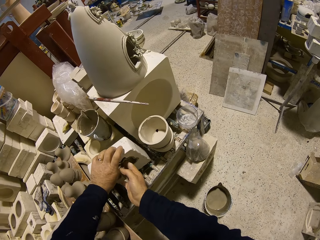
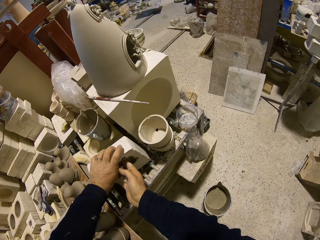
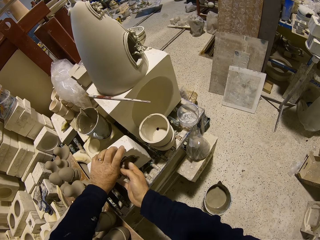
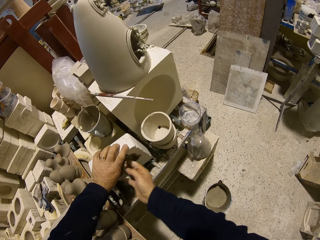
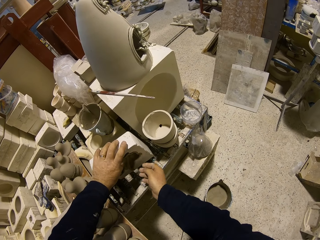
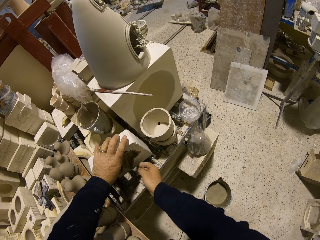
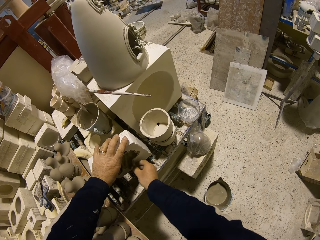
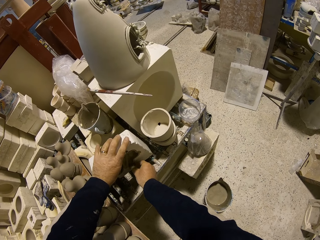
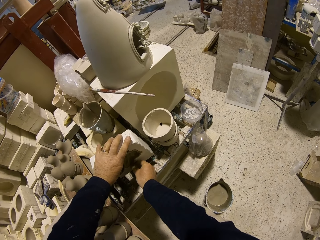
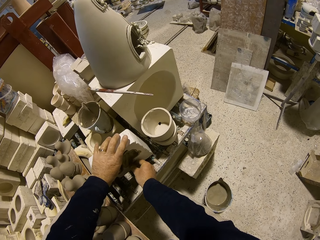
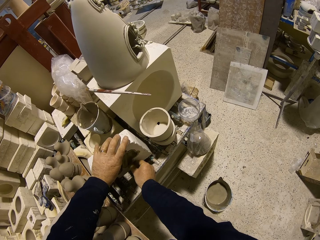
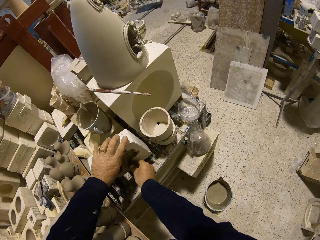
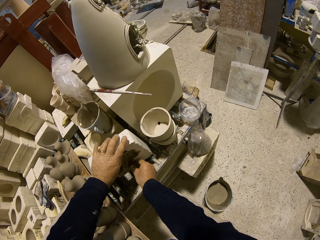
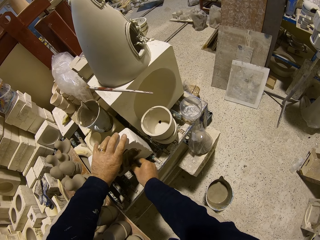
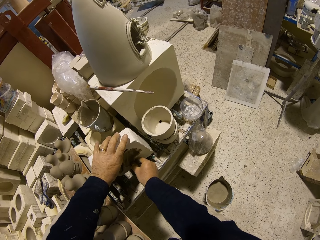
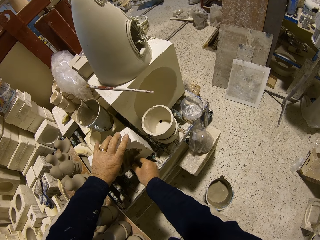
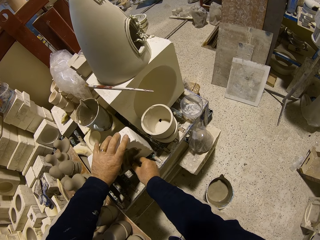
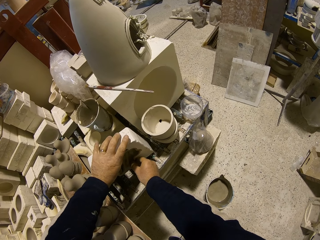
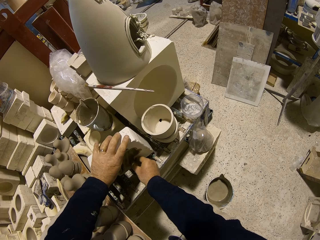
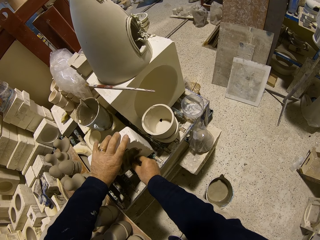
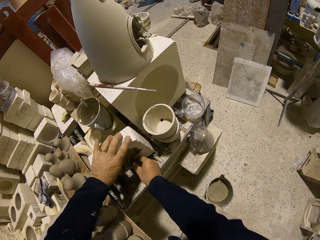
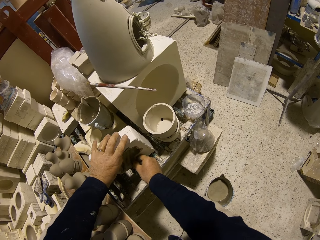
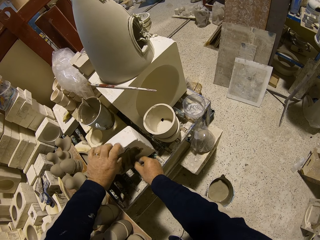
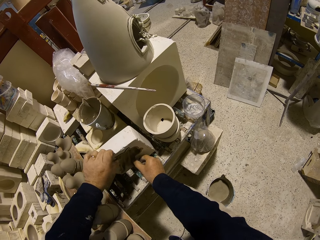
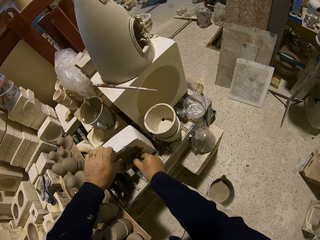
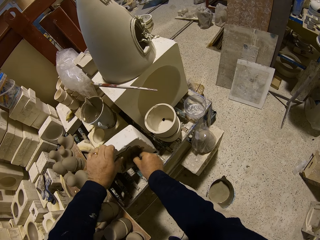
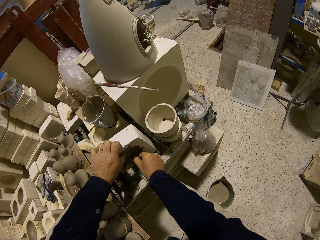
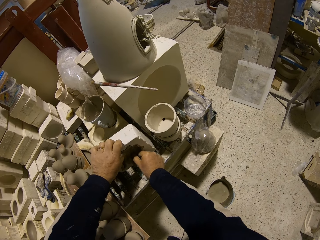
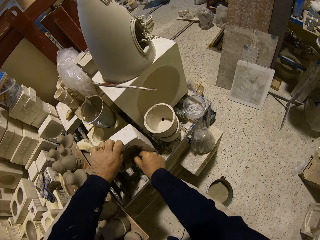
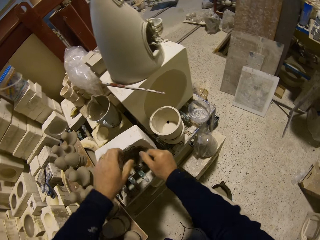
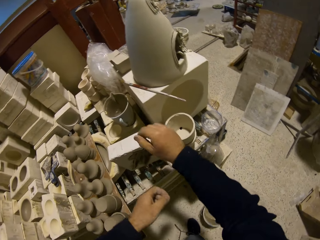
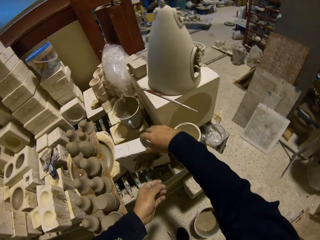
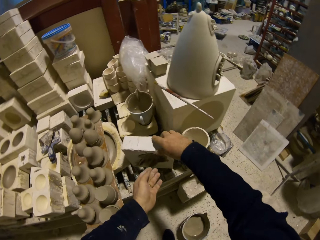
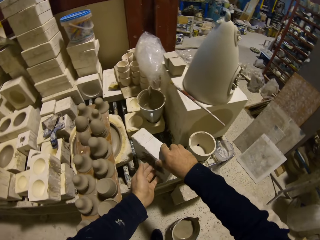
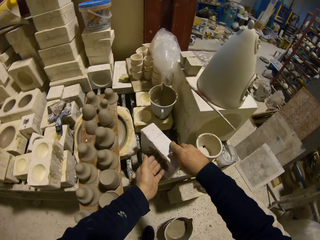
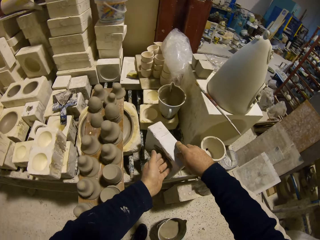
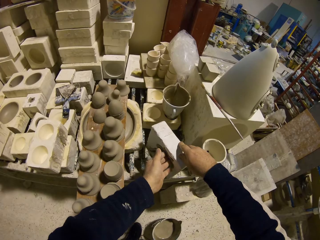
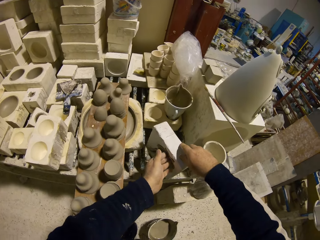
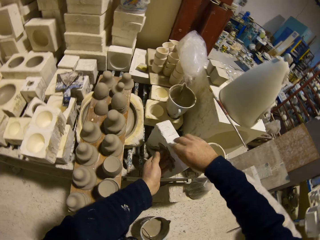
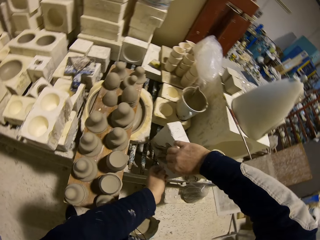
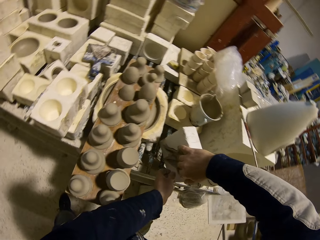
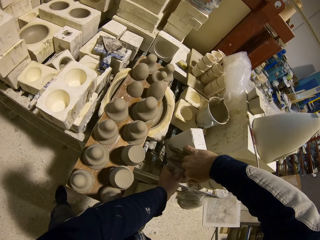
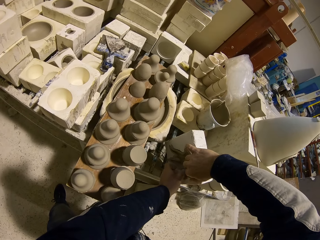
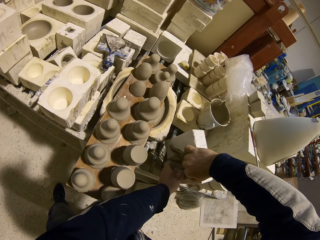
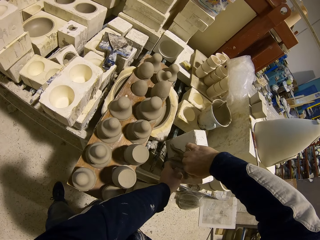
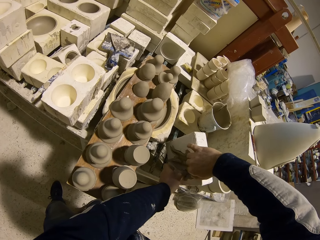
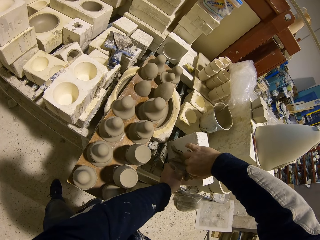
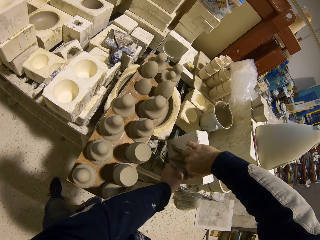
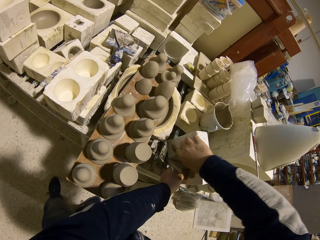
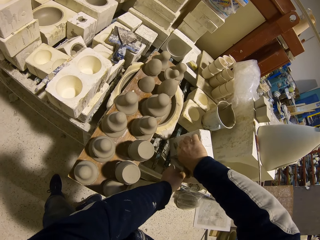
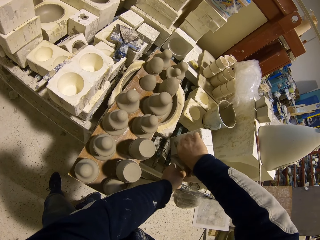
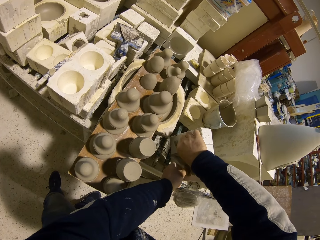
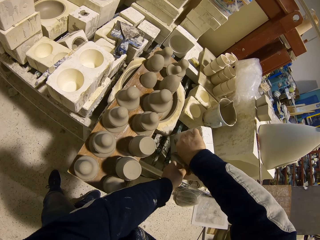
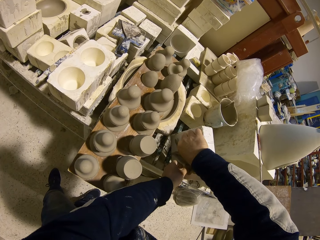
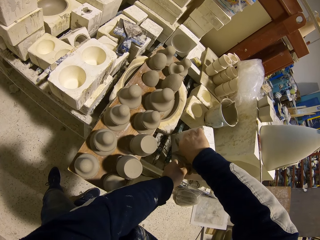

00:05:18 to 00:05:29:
The camera wearer touches the moulding.

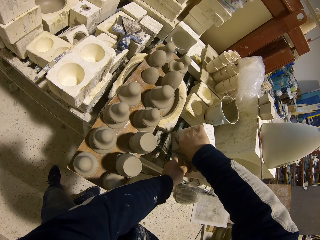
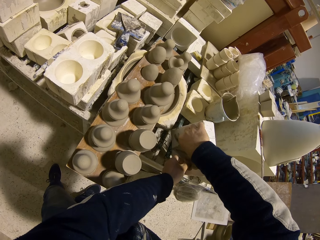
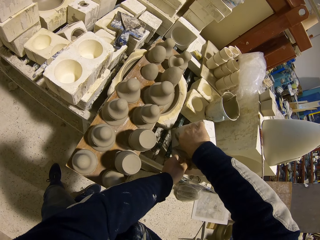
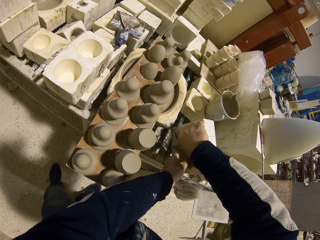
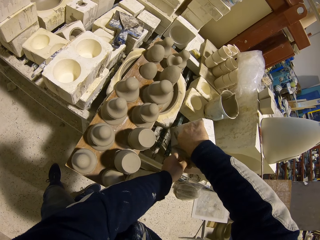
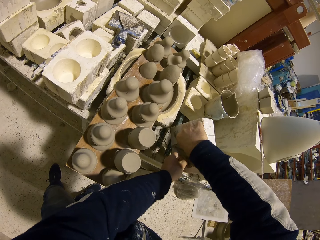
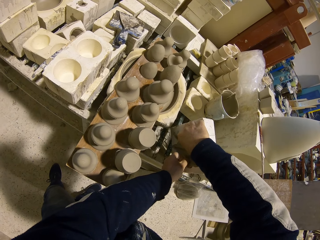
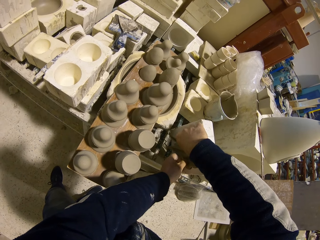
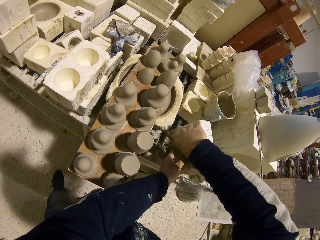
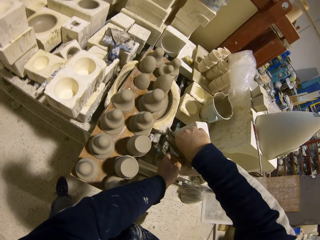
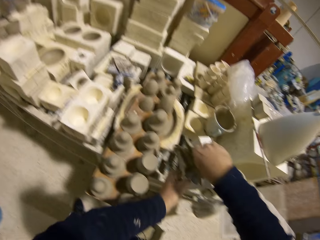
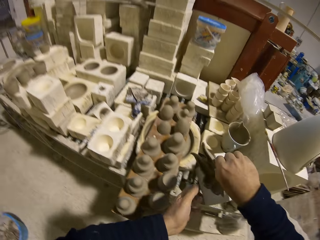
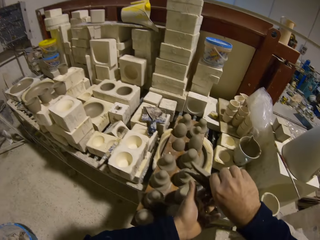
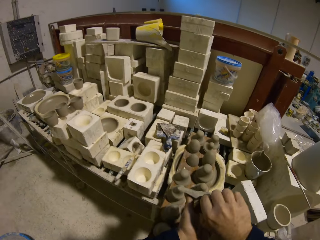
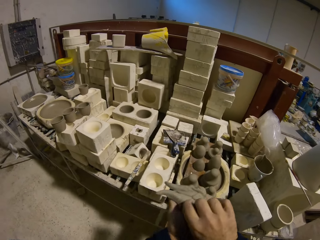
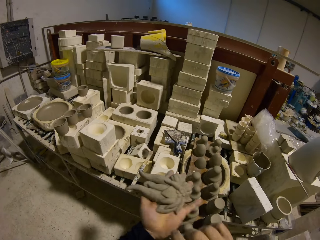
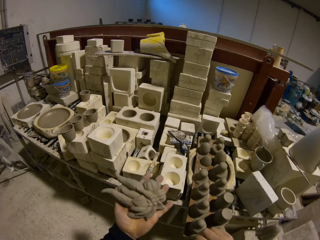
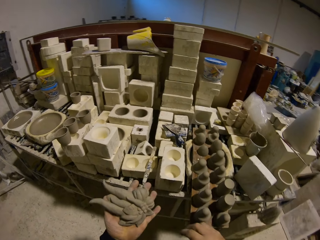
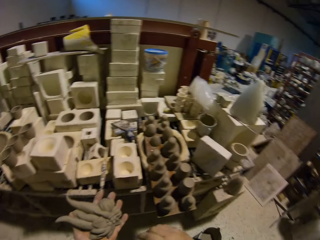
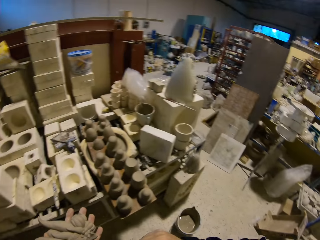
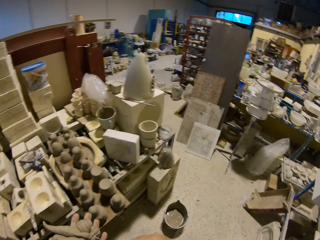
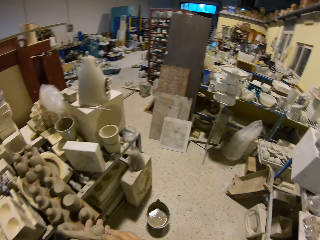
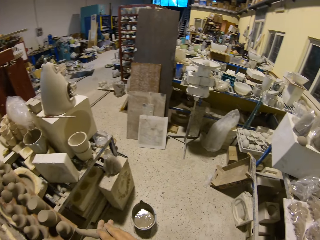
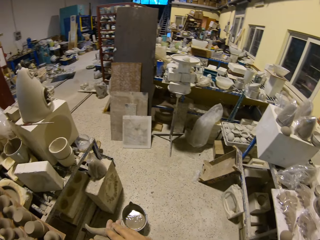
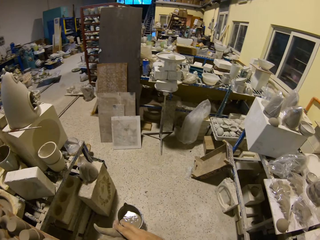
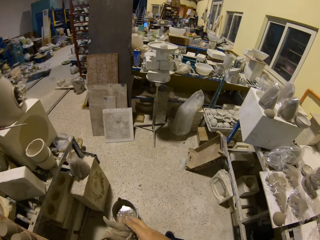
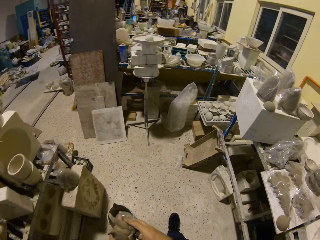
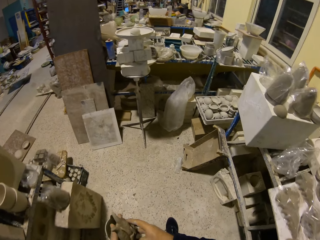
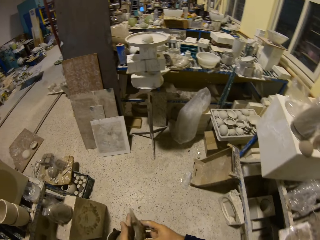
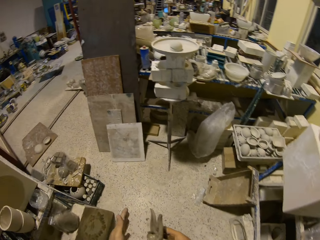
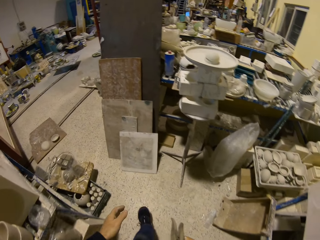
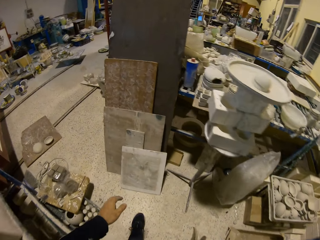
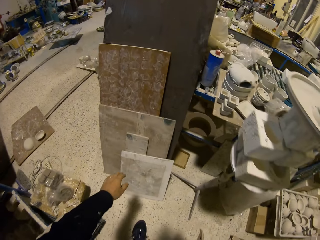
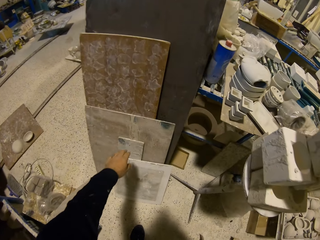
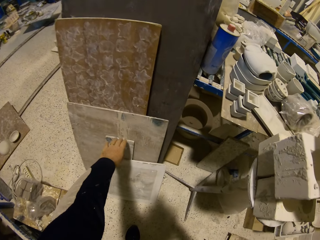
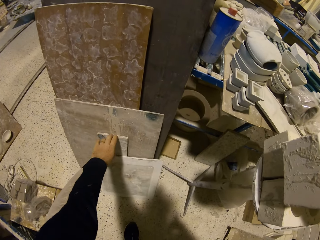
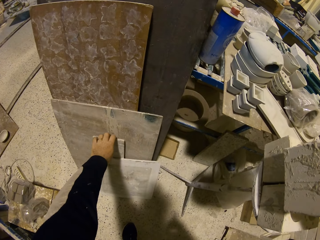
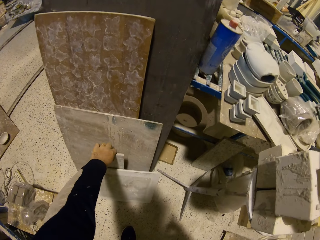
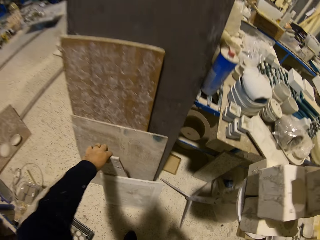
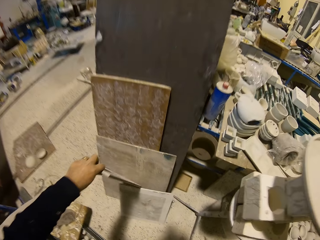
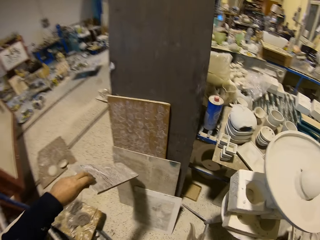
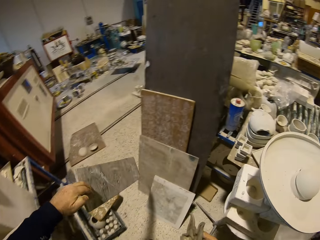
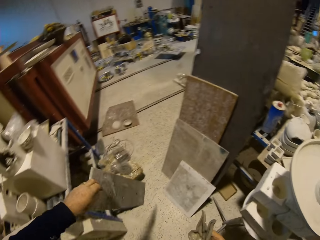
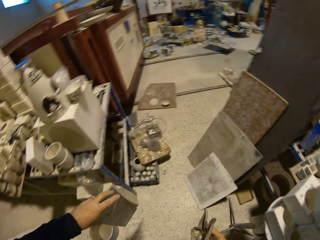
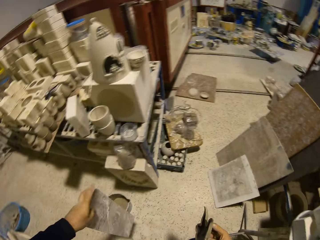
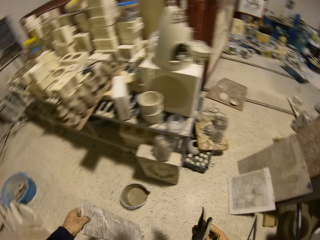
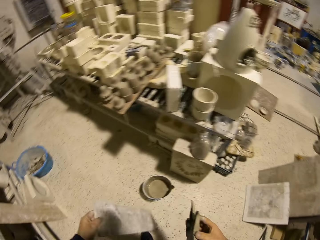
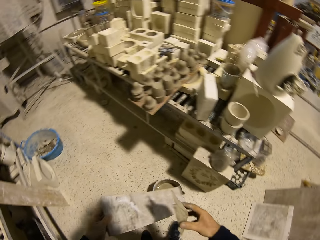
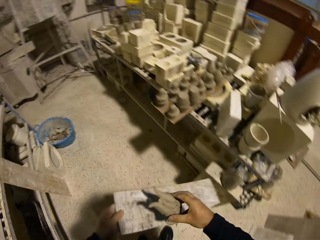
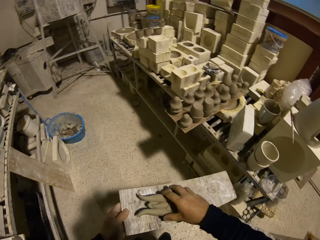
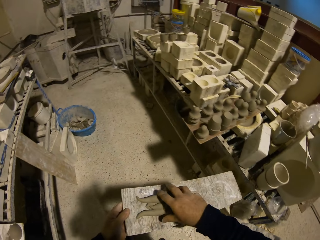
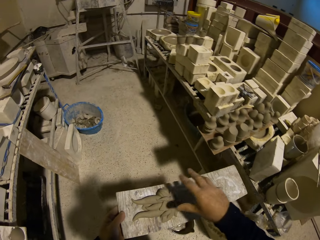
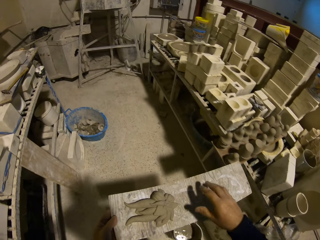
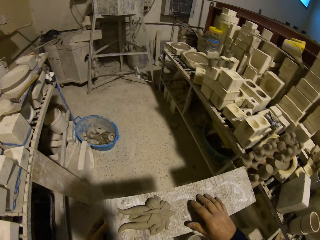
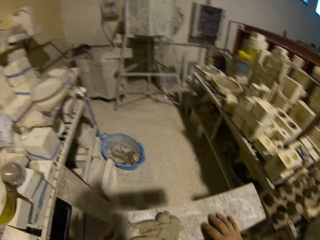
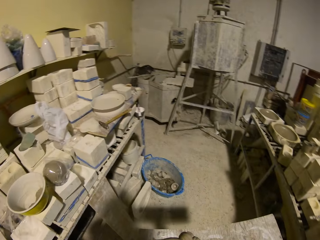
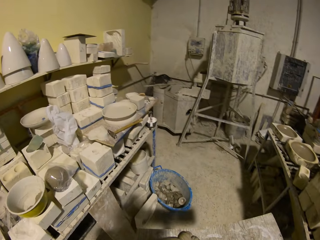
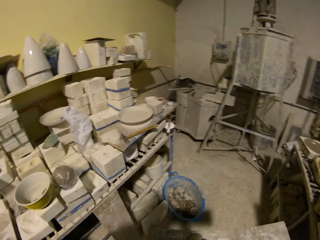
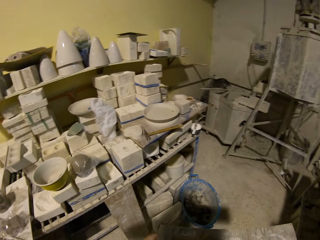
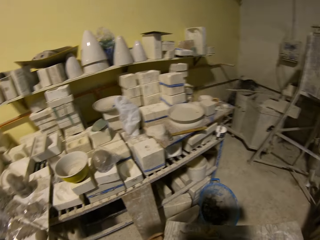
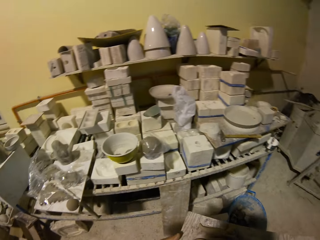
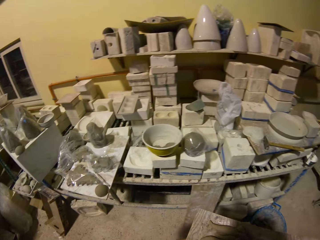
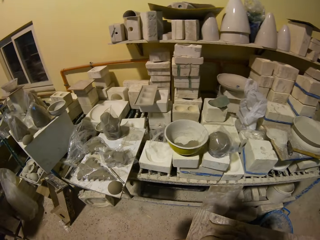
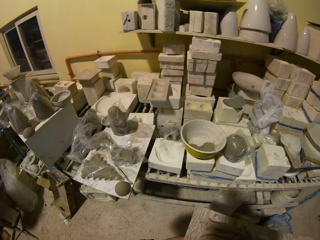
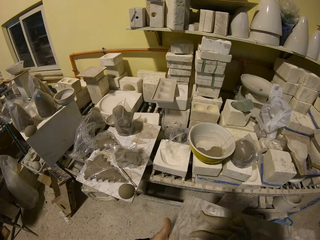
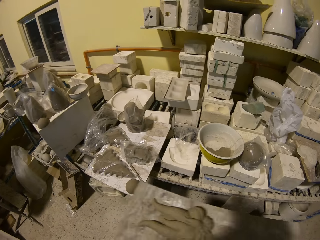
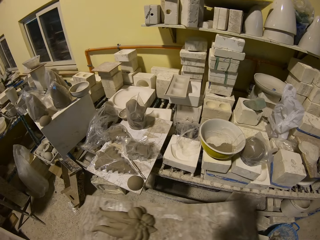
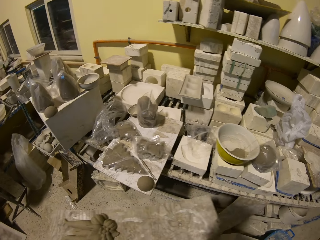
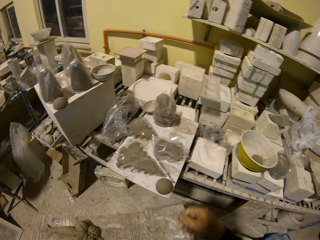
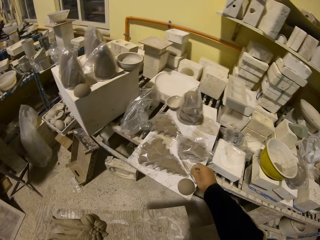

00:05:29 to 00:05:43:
The camera wearer removes the moulding or pottery clay mold from the brick. They walk, bend, and pick up a board. They put the moulding on the board. They walk. They take the pottery clay mold.
